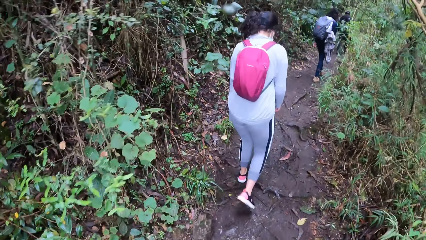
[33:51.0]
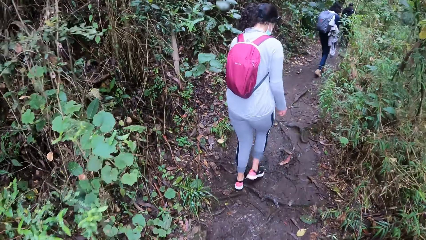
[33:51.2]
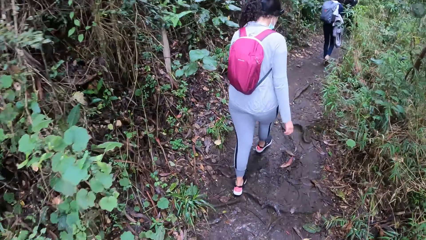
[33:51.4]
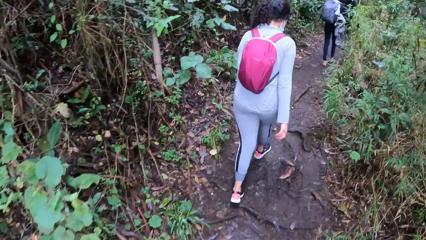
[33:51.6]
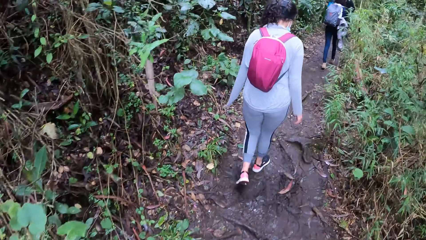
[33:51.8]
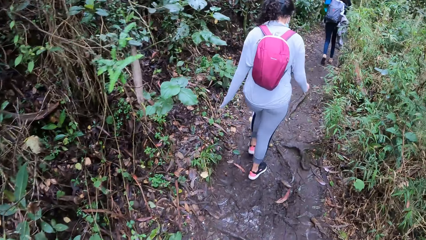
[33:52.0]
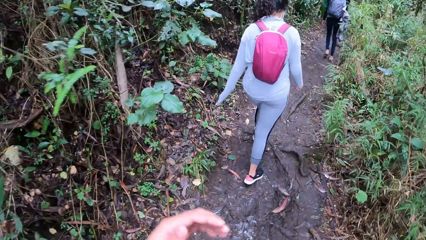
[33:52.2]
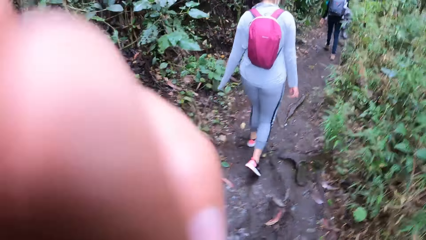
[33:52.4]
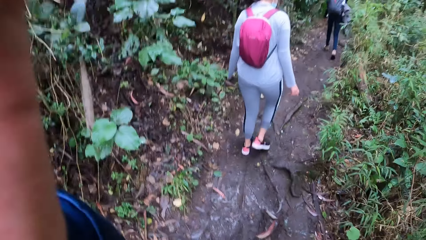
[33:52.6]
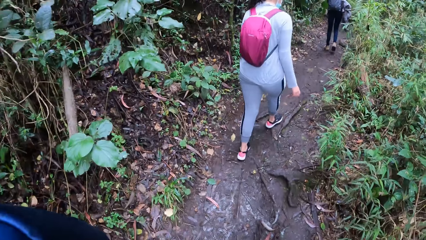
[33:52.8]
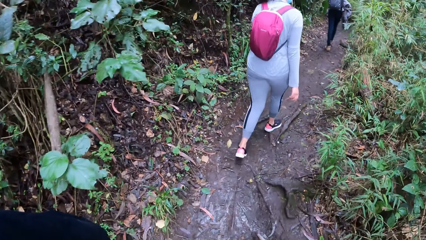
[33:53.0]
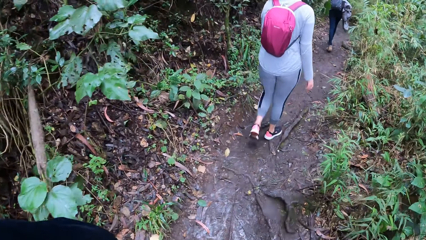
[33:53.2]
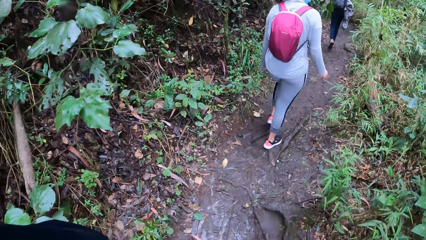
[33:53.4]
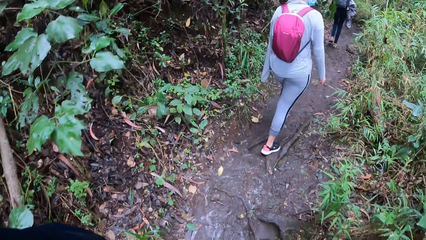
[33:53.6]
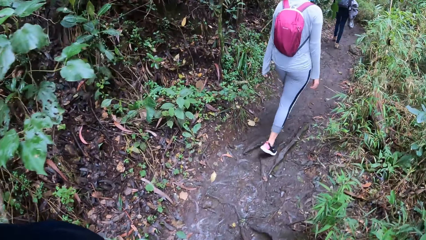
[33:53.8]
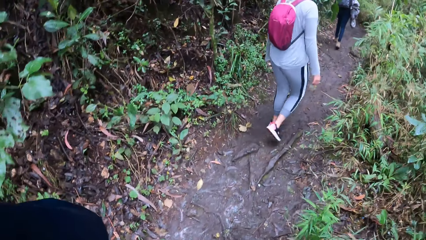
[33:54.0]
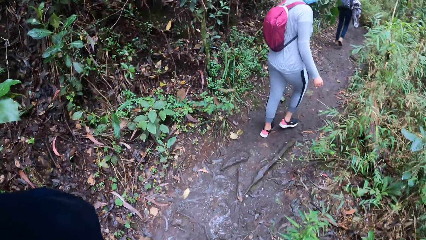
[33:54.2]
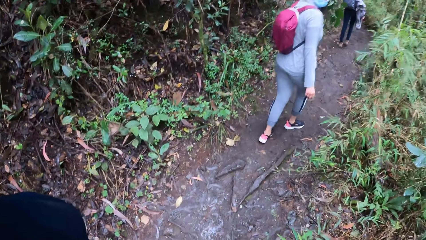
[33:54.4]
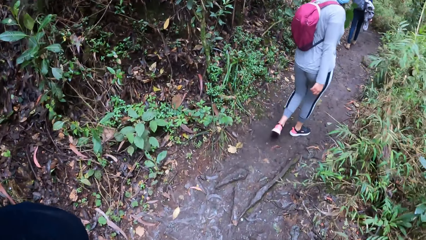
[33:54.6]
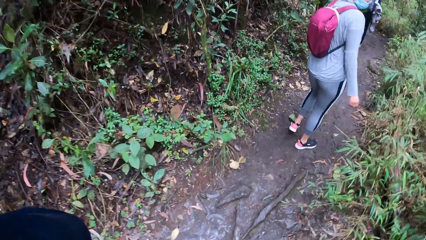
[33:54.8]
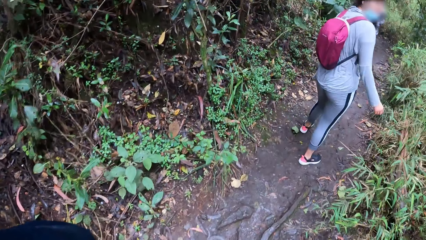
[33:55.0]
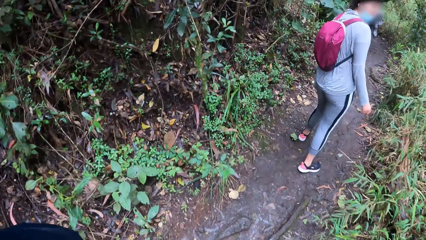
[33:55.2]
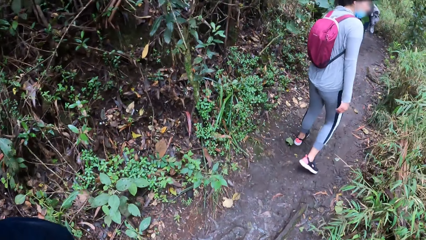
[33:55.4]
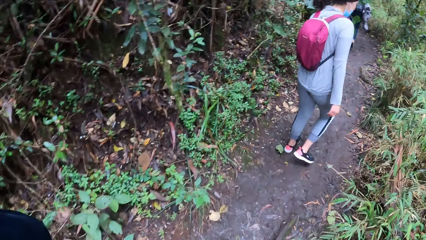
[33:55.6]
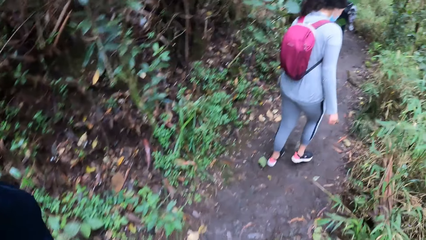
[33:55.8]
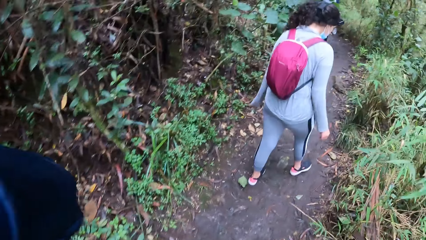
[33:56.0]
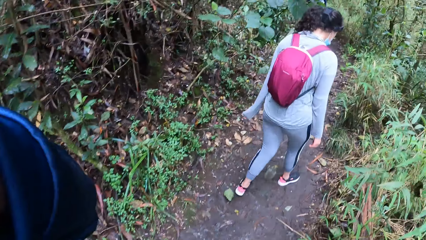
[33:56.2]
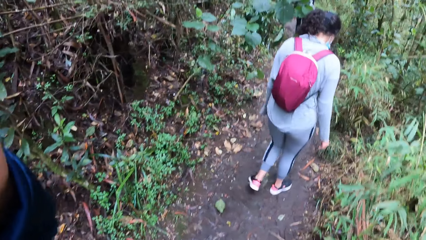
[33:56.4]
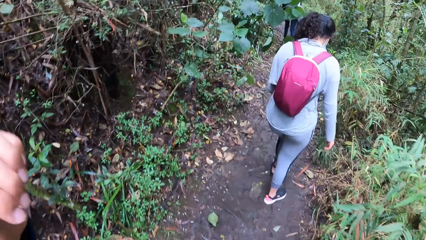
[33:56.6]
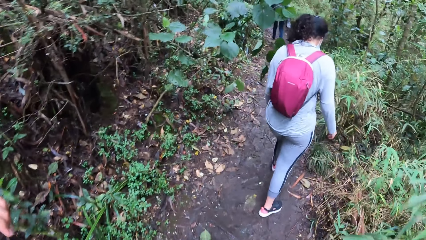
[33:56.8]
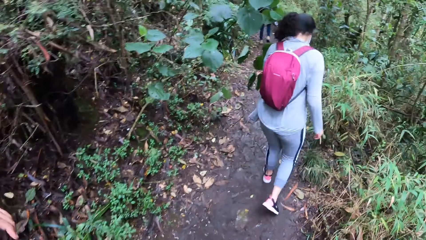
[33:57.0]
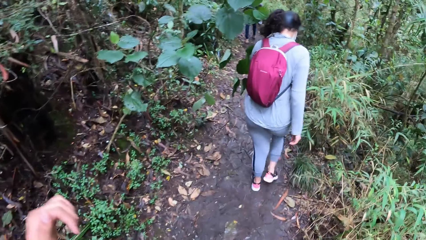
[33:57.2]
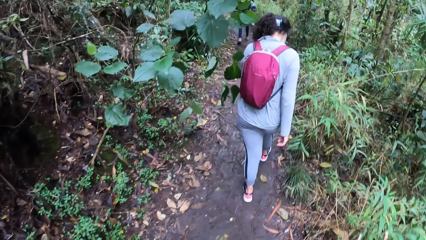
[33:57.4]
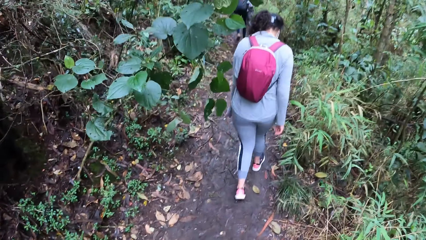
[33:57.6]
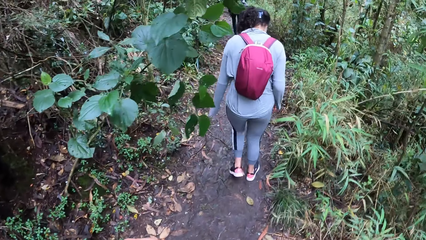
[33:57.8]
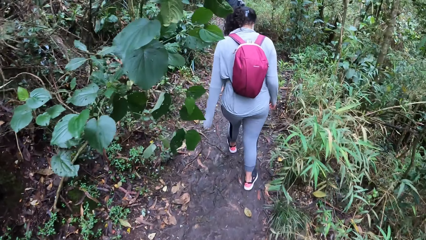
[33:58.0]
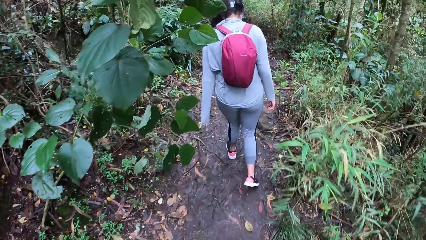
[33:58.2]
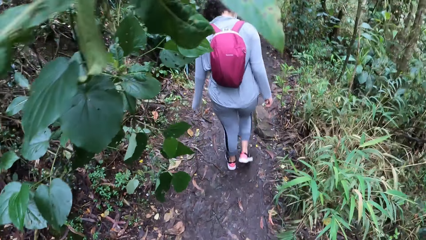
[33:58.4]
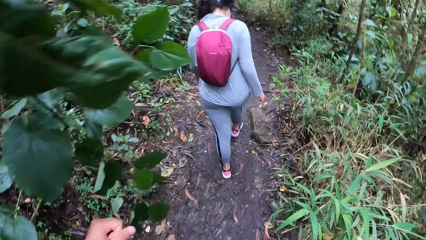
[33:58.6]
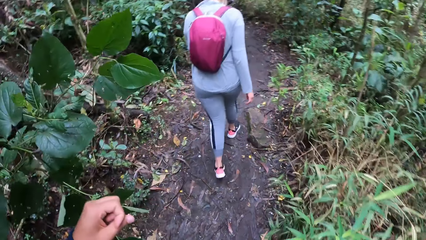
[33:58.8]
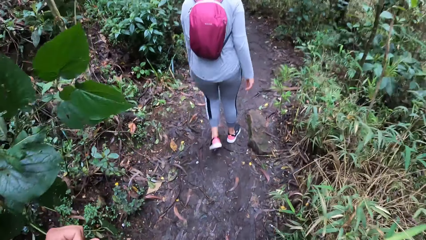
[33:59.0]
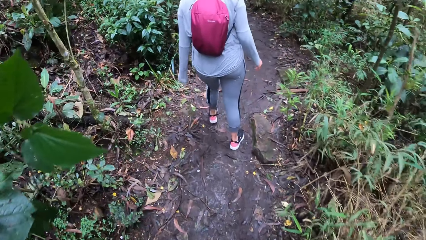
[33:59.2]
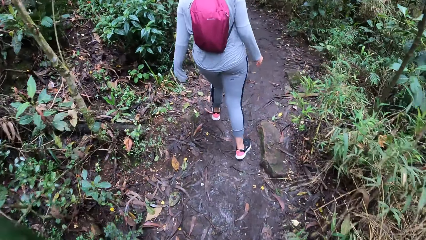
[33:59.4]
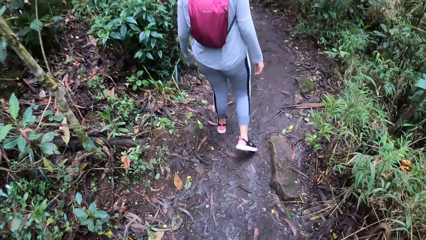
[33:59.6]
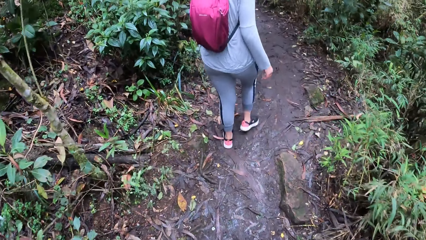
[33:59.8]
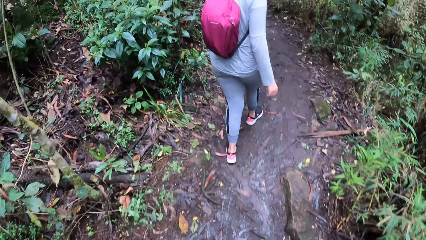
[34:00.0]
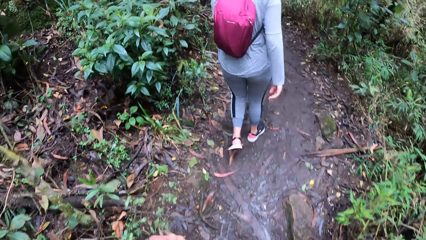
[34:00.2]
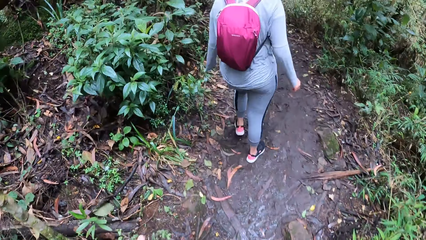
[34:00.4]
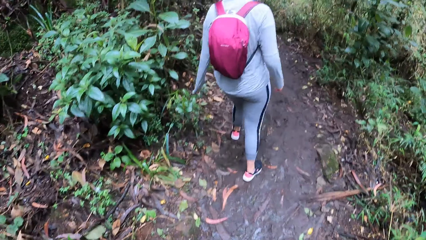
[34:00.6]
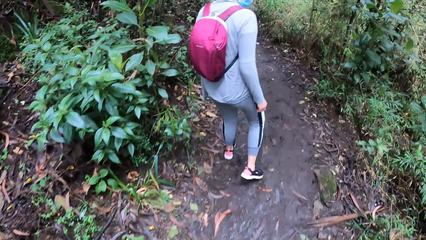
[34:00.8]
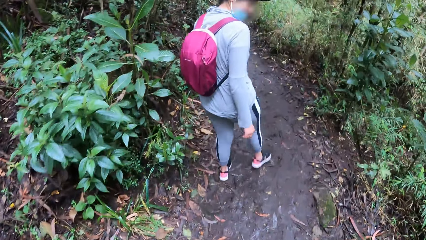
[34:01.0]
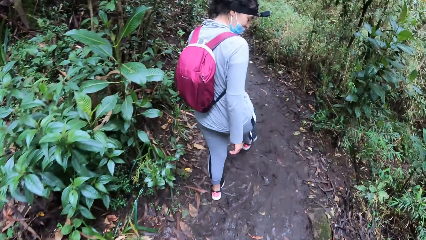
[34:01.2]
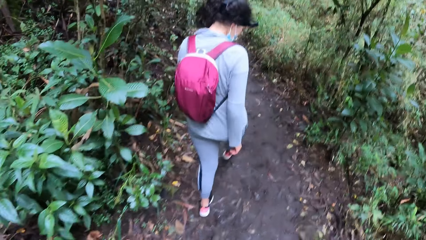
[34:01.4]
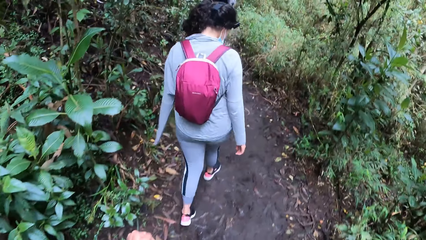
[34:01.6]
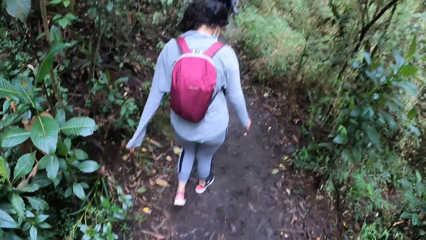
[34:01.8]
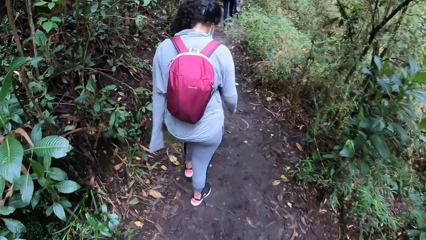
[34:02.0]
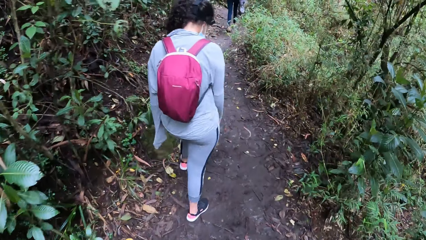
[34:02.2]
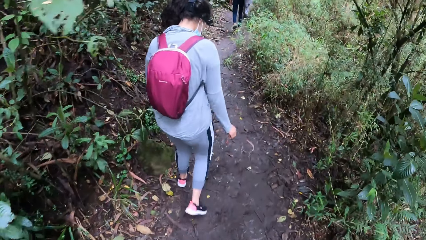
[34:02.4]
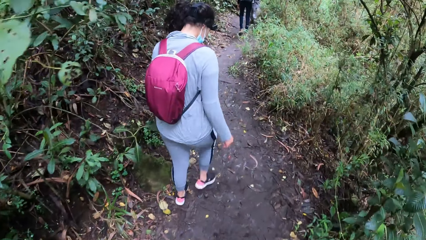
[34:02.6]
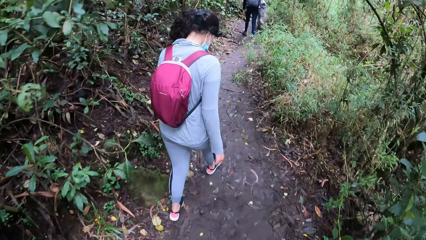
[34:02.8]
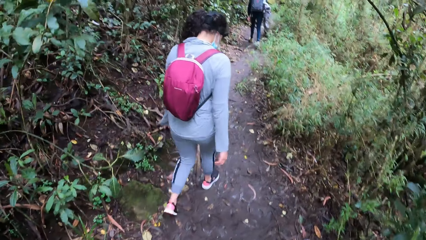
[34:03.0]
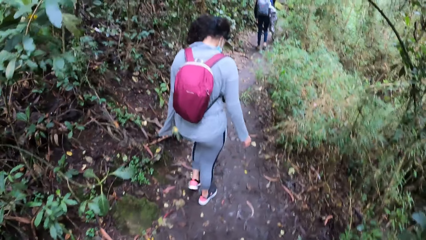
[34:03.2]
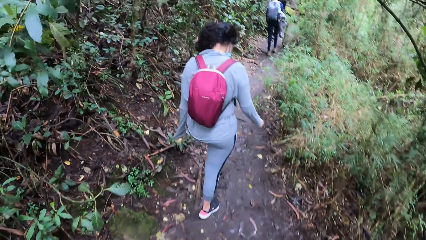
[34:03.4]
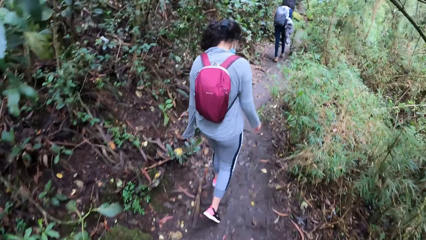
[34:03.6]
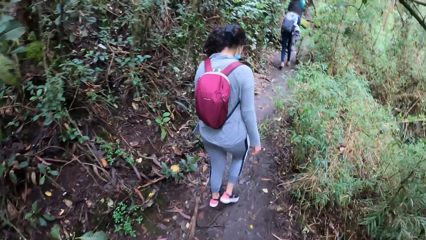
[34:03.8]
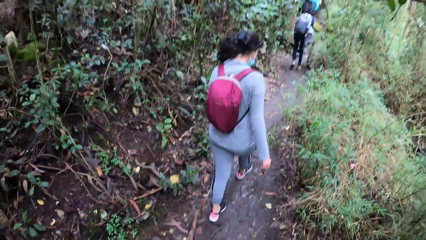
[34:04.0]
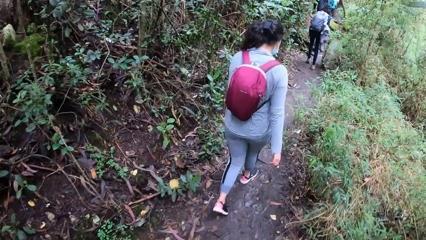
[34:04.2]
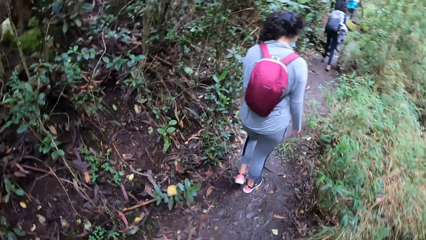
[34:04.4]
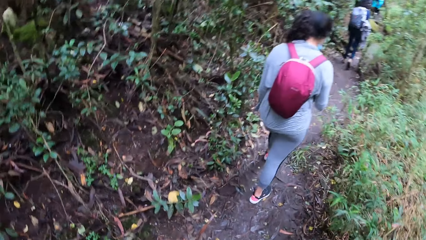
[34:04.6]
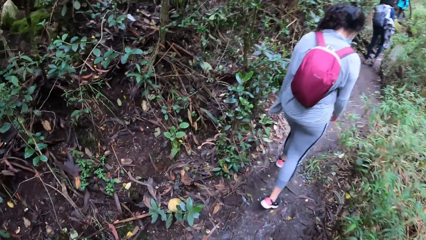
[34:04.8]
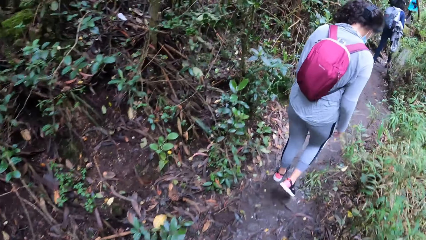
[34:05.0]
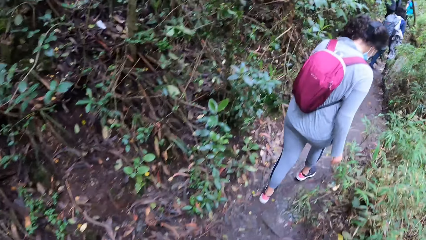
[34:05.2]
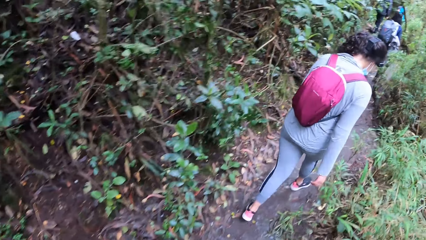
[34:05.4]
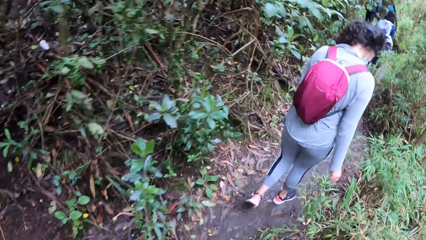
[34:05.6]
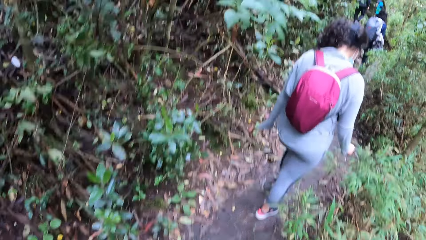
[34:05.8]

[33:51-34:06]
The camera wearer raises her left hand. She fixes the camera. The woman stretches her right leg.
